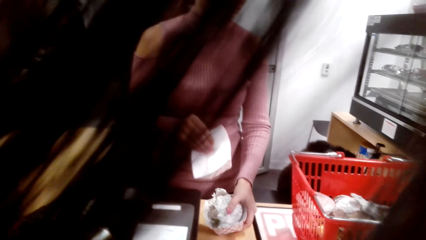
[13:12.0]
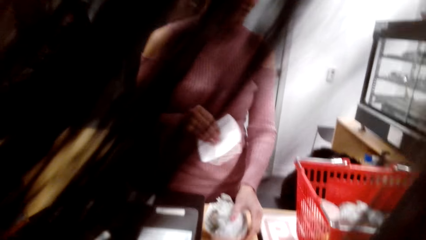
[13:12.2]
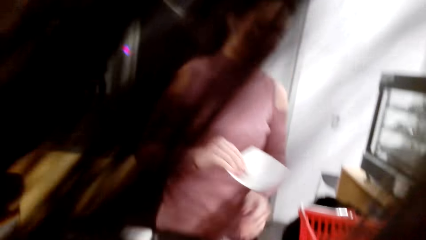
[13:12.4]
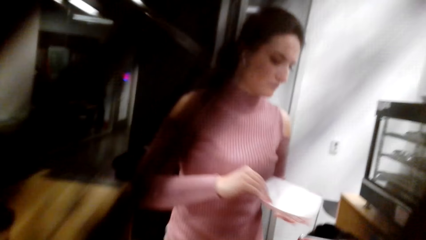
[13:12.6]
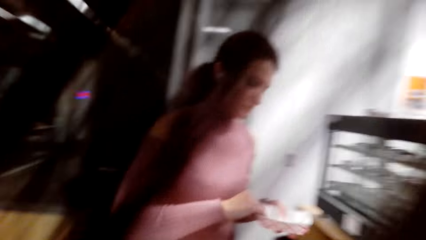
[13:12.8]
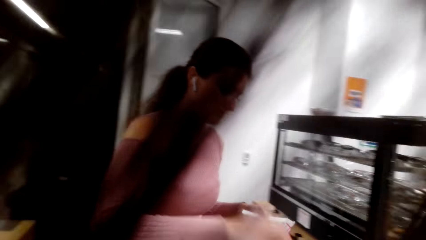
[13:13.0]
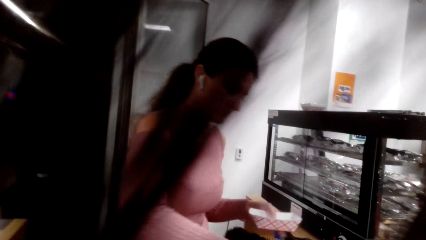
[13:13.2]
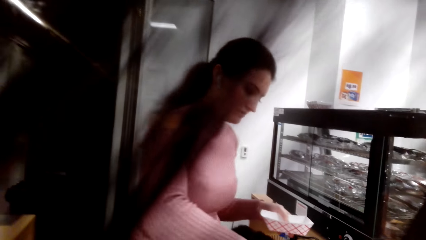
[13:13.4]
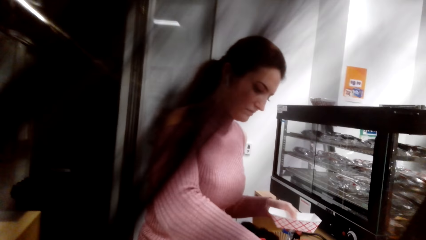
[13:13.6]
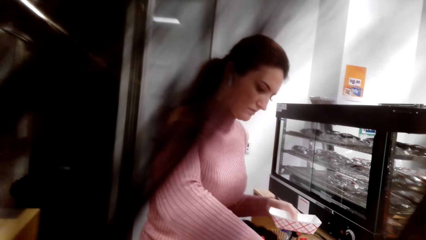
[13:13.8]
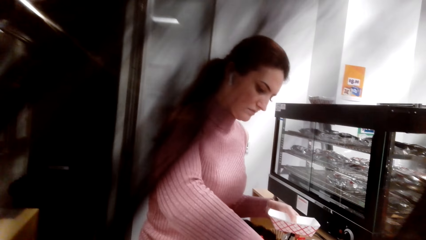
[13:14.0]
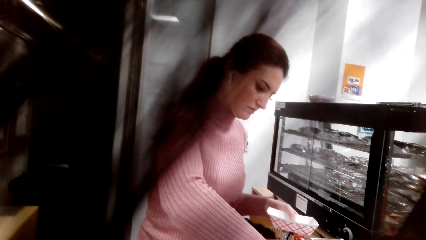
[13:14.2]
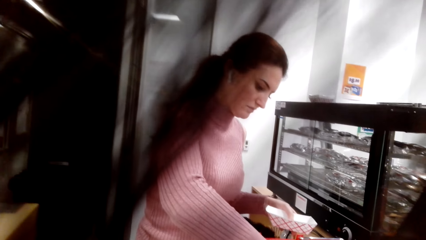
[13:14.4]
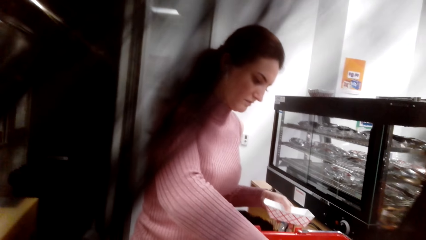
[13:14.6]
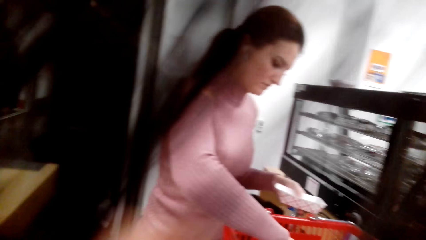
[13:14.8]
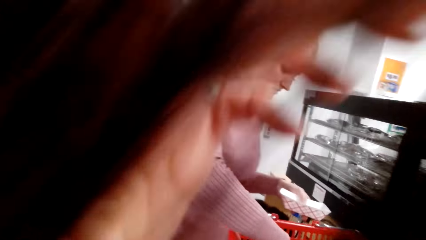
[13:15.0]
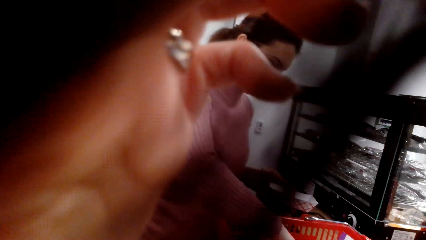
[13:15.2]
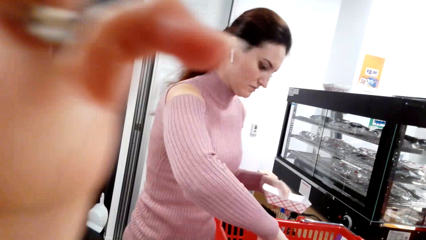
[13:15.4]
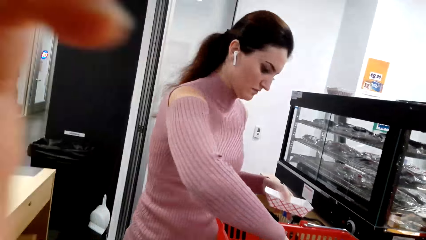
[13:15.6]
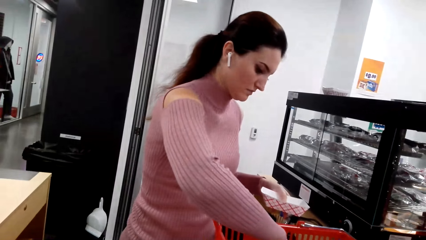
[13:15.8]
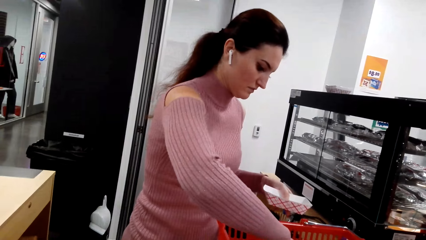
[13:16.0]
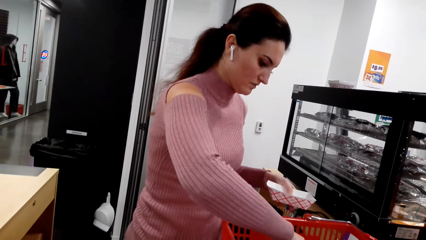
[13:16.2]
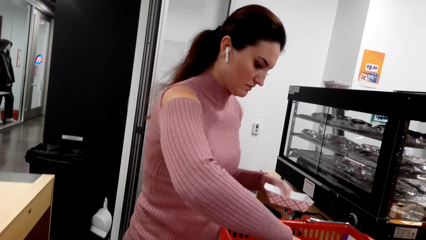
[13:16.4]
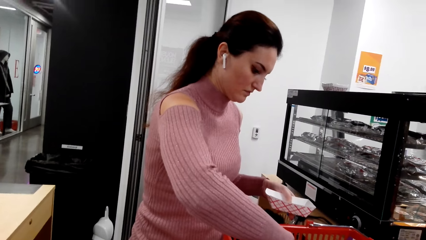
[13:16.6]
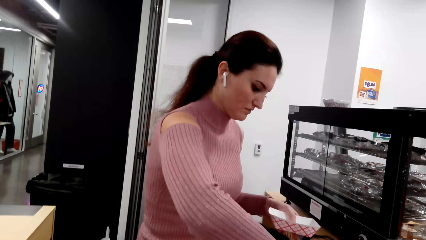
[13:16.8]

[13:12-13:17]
The camera wearer pushes back her hair.

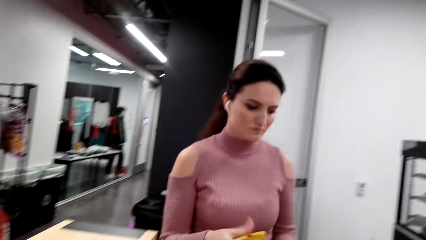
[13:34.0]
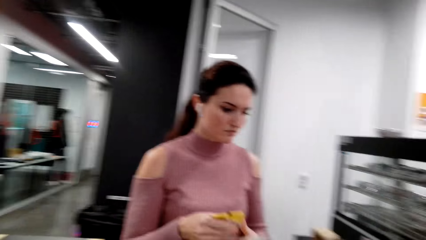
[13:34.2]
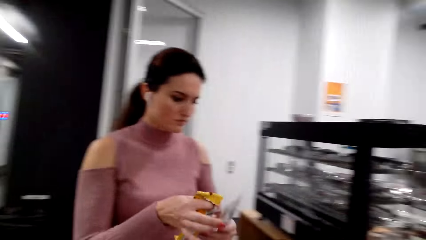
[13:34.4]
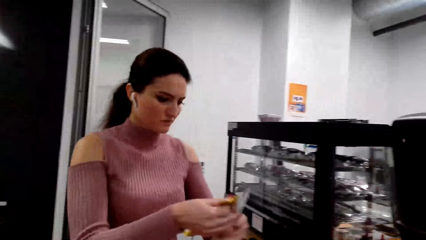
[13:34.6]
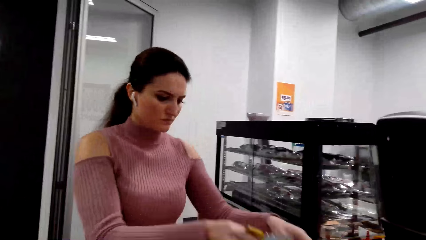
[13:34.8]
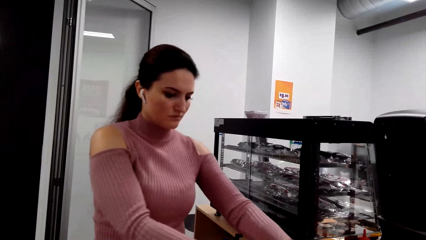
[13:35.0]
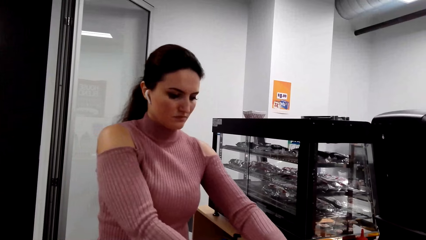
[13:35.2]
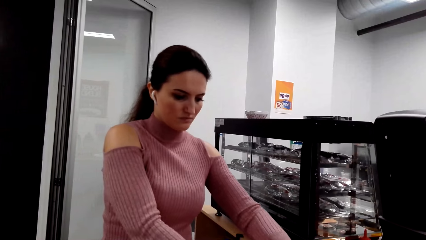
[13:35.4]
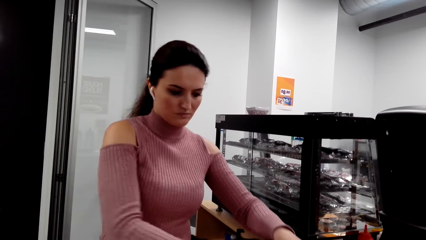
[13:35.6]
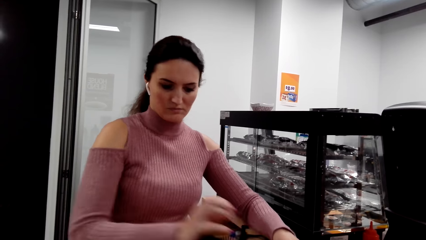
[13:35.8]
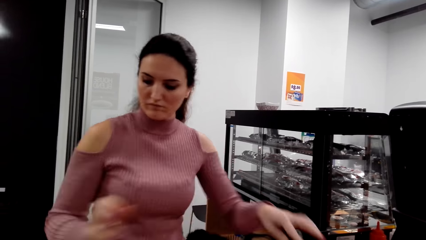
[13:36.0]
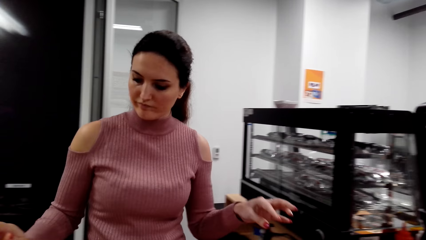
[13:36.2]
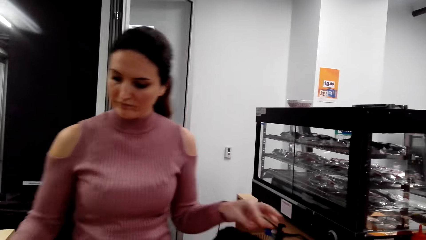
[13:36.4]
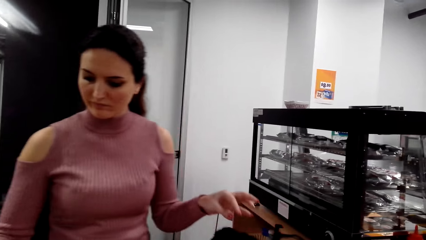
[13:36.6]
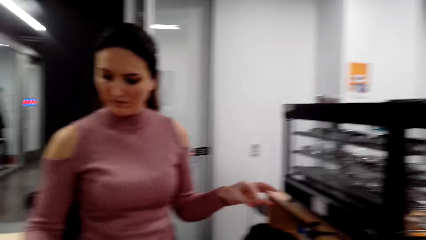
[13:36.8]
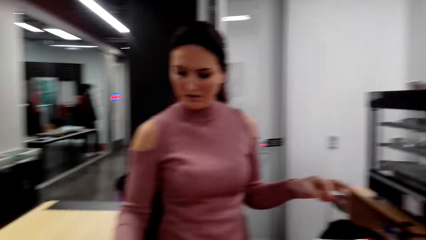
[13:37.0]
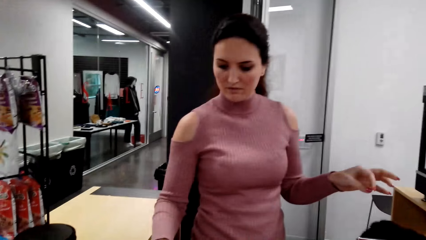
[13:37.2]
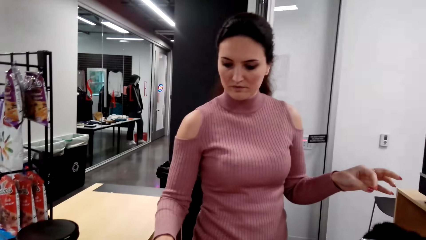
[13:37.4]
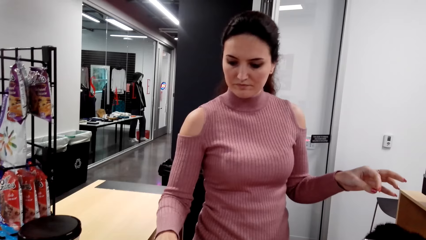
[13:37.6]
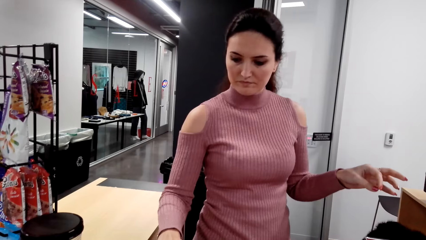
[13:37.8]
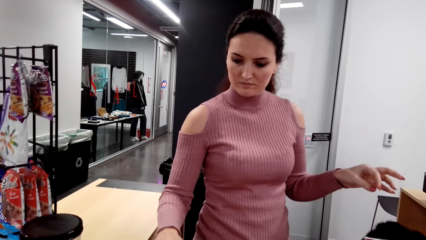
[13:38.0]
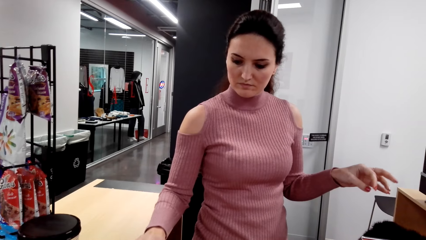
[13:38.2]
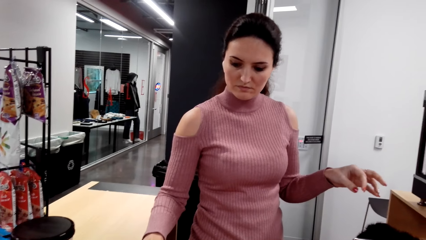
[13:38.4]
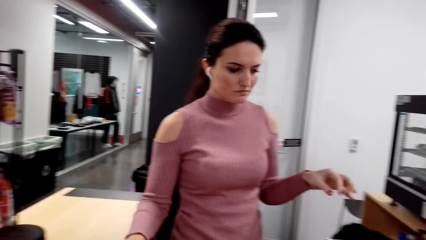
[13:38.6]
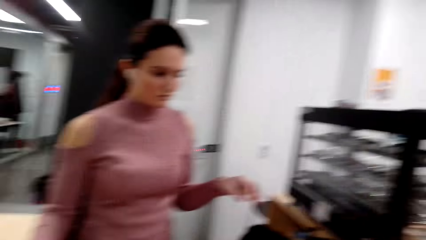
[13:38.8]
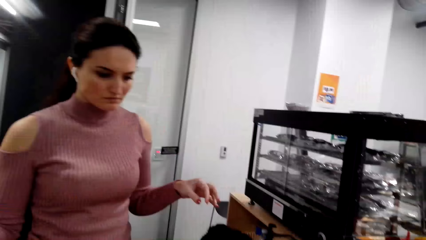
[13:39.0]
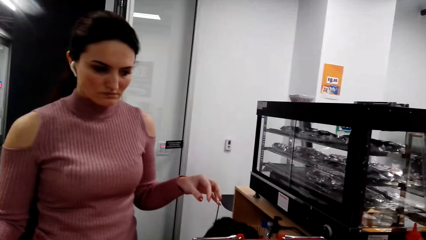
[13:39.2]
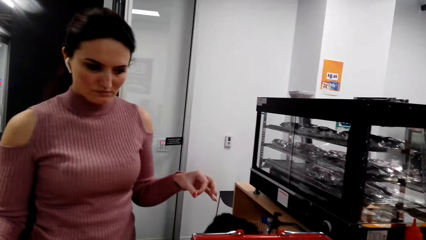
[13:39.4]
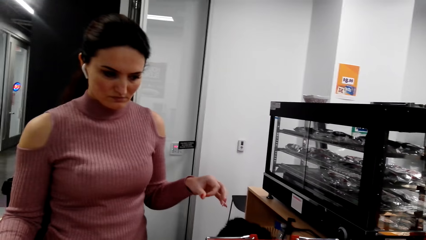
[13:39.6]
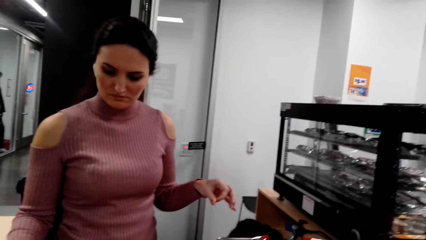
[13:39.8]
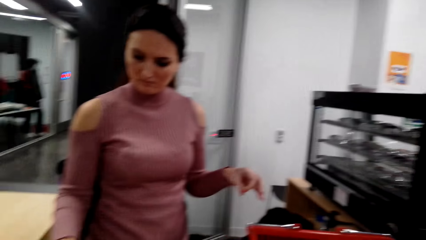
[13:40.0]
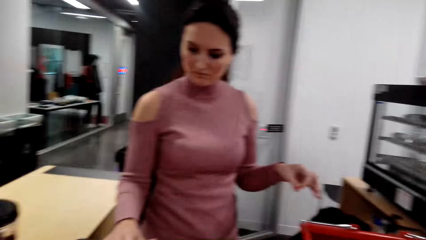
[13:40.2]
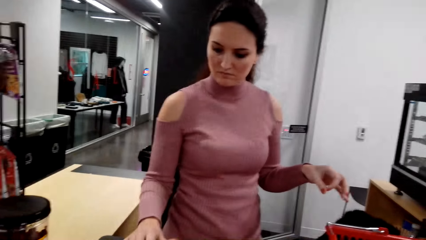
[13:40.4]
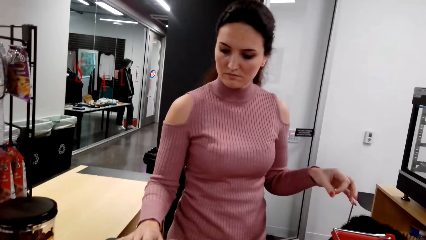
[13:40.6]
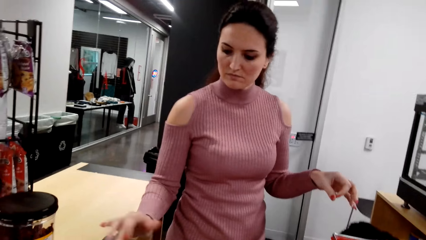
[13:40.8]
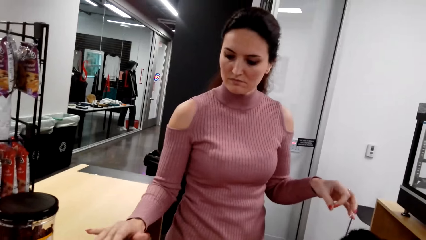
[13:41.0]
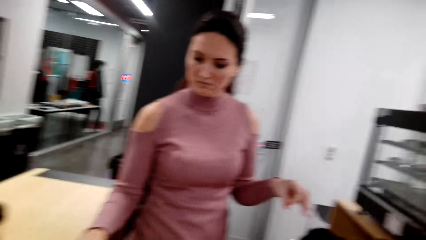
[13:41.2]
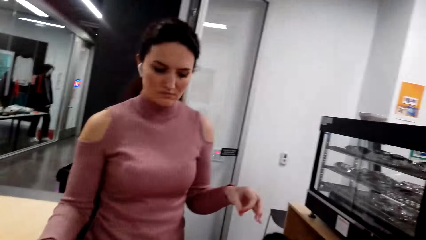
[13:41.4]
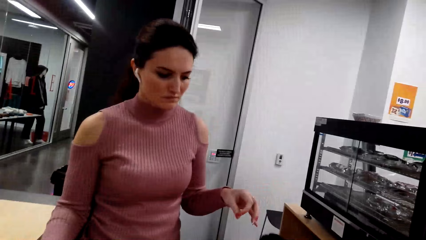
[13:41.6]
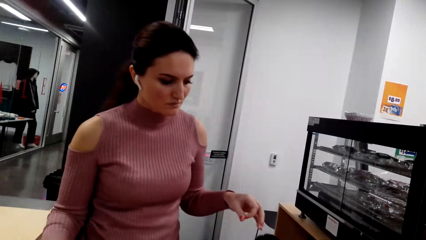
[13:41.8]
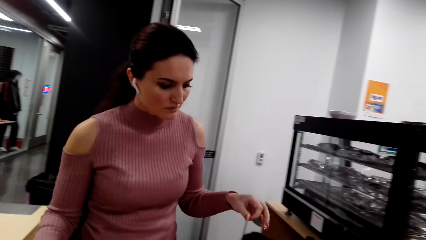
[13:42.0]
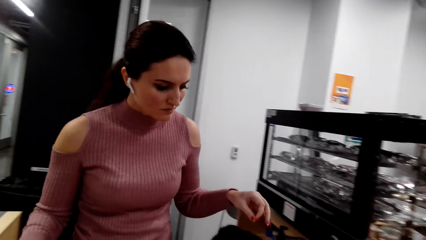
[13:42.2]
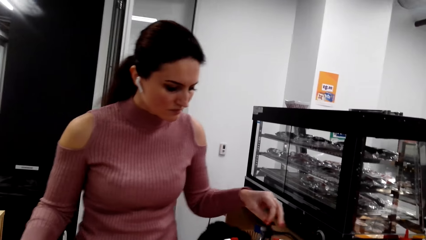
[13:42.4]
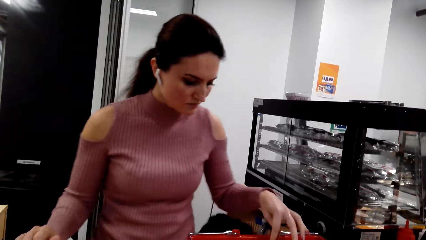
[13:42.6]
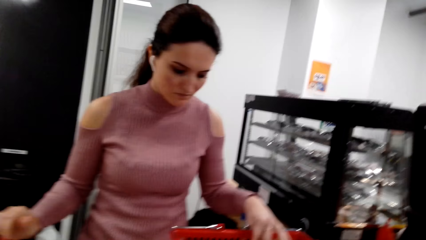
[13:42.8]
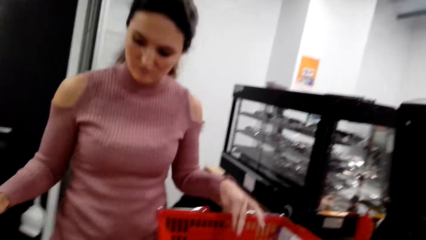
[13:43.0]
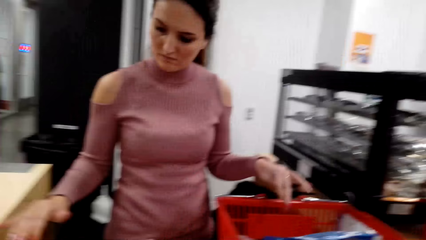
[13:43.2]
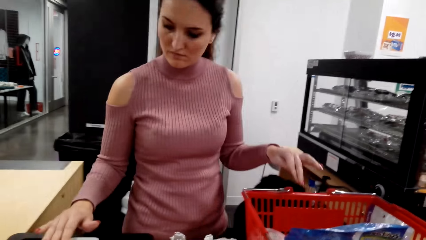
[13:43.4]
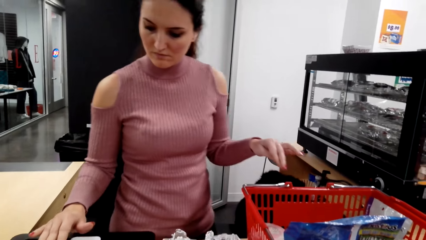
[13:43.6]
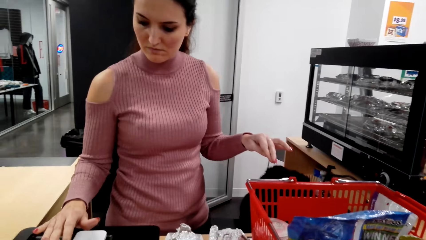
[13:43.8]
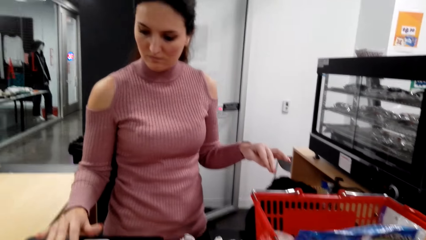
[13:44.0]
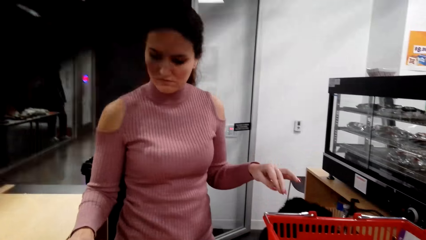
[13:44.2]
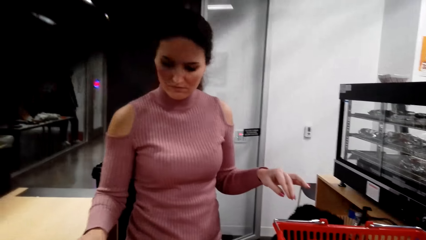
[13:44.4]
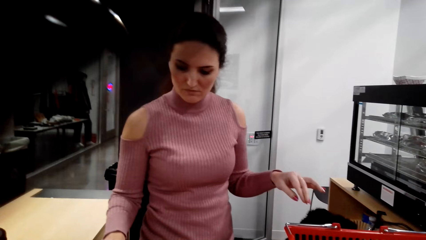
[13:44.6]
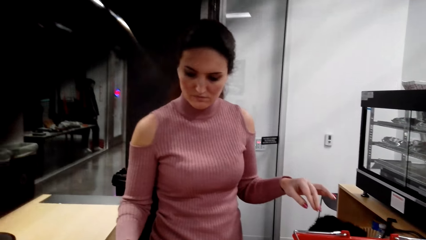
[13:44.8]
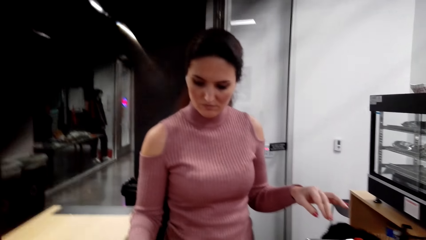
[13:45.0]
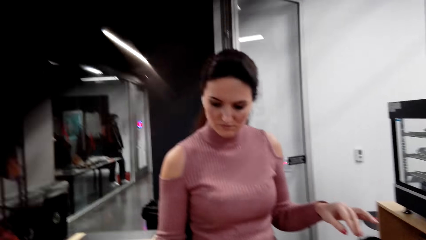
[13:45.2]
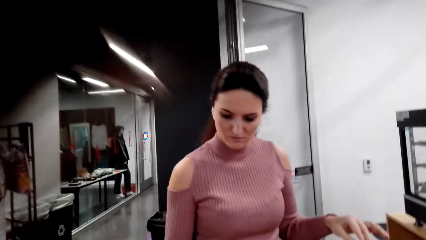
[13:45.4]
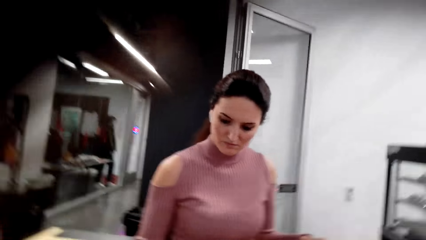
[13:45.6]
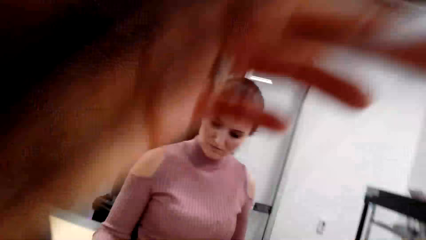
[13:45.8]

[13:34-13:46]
A lady puts something in the basket. The camera wearer operates the machine.
